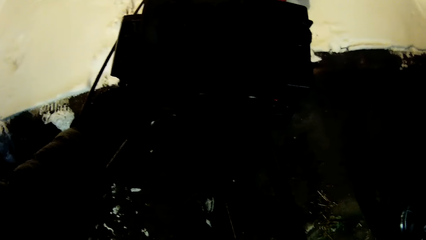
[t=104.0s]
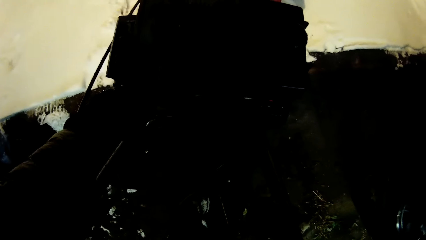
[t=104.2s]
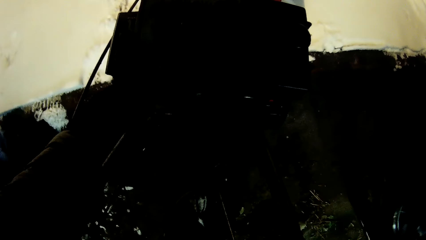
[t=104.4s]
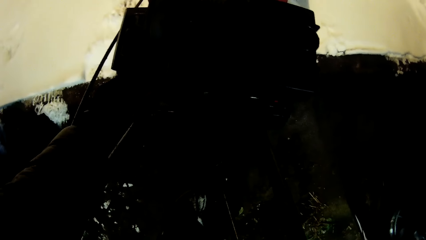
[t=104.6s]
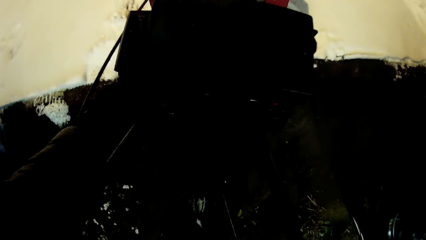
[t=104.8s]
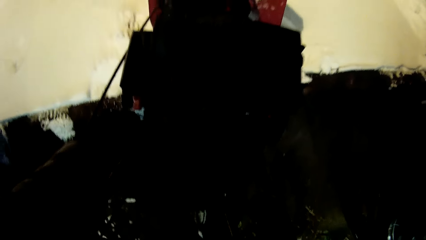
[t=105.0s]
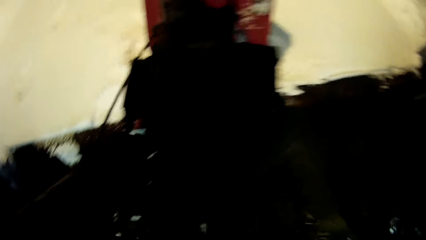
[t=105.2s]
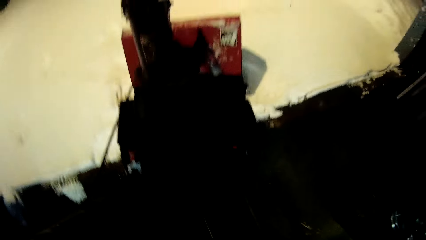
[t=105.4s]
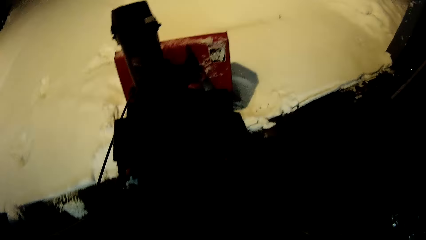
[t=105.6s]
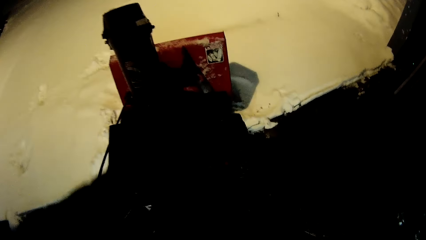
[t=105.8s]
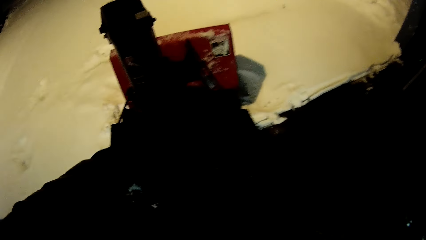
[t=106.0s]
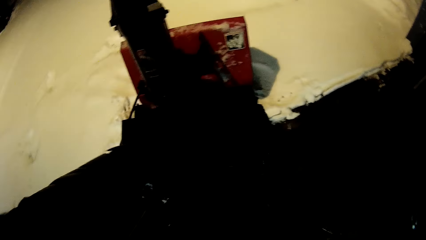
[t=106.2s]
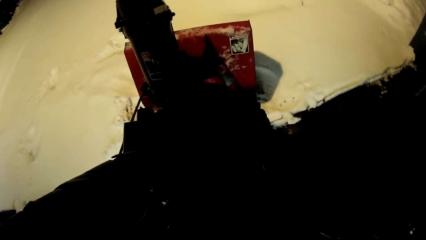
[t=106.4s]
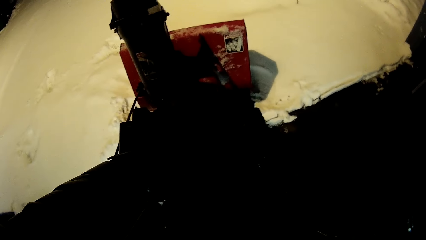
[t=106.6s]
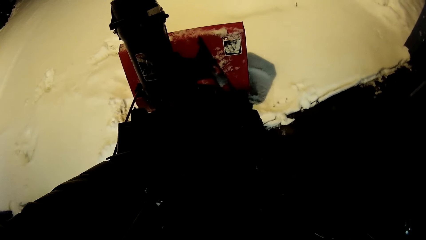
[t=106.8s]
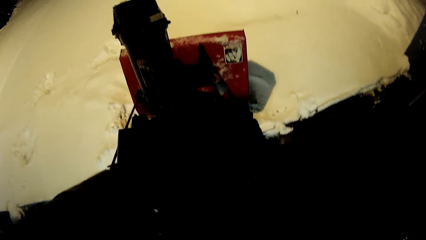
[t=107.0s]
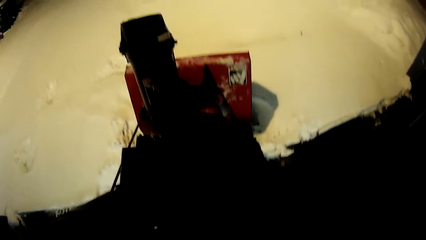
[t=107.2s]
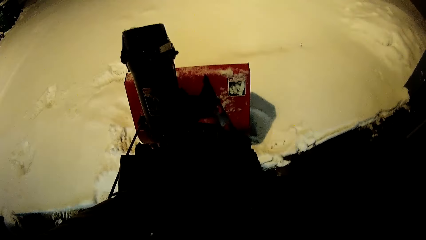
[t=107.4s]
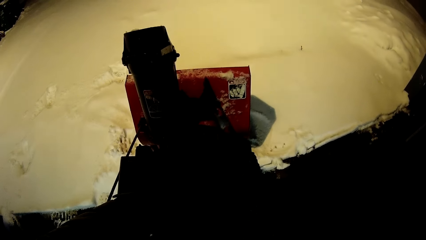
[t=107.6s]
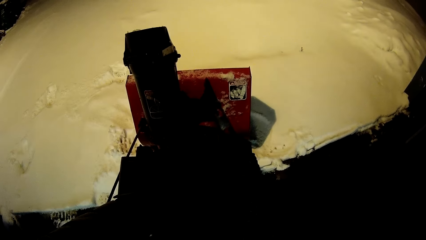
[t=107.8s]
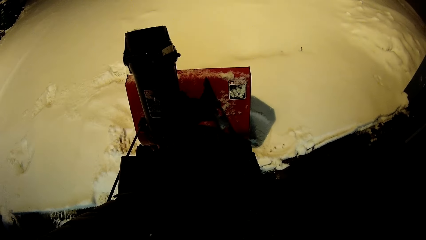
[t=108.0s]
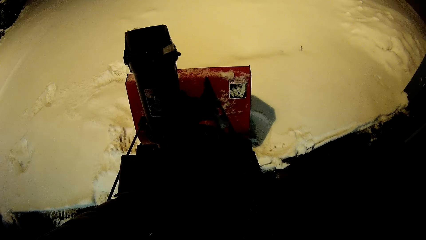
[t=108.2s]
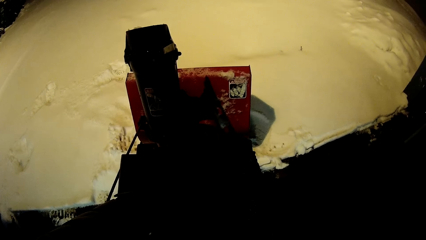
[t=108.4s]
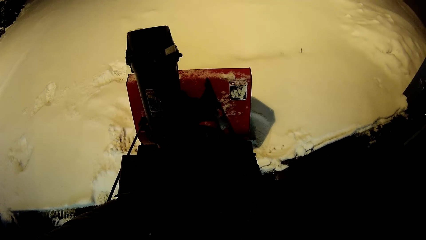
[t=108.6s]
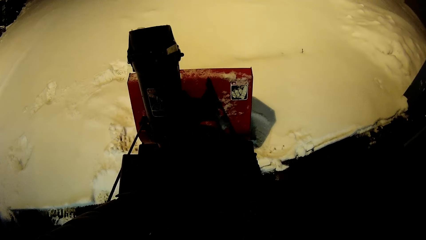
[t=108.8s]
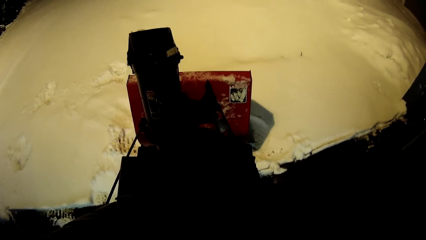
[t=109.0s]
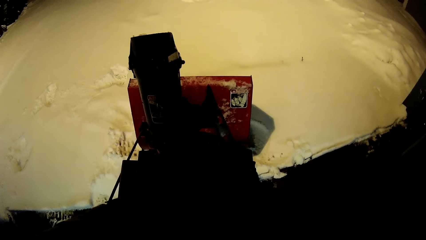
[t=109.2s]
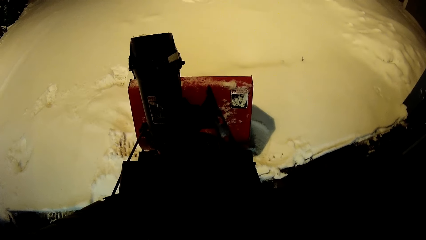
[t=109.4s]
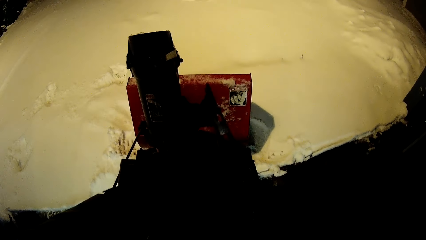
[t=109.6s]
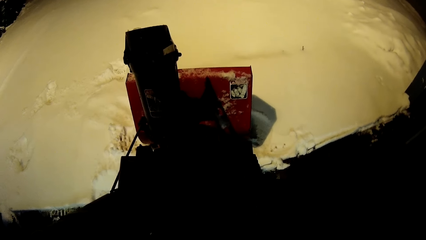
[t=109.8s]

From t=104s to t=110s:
The camera wearer adjusts a wire on the snow remover machine.

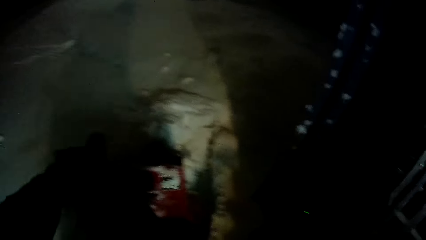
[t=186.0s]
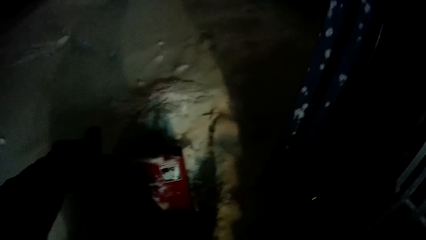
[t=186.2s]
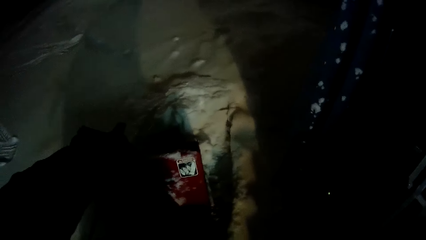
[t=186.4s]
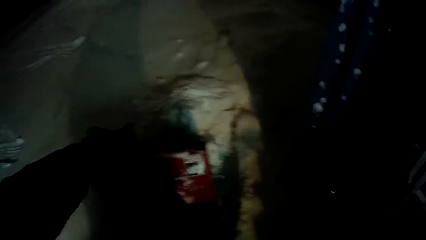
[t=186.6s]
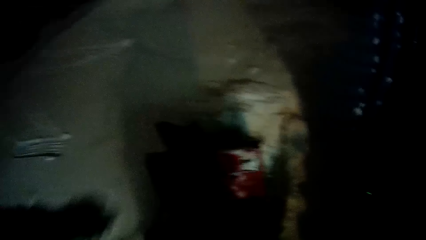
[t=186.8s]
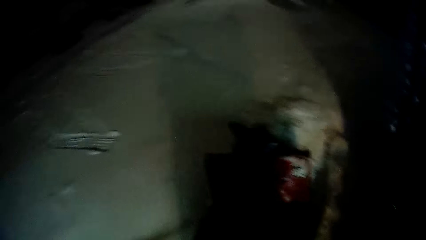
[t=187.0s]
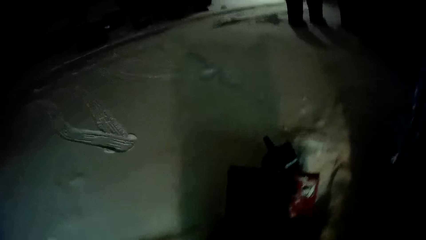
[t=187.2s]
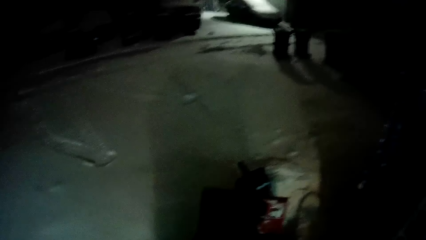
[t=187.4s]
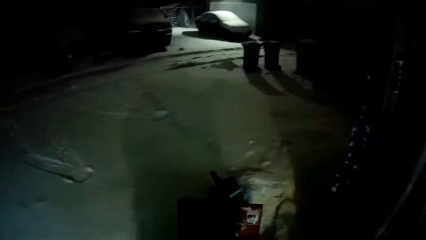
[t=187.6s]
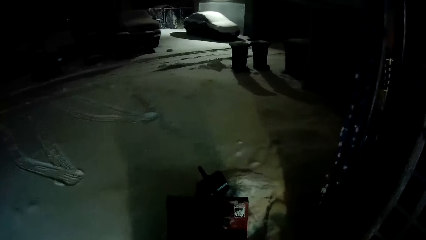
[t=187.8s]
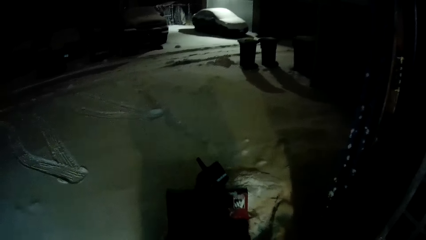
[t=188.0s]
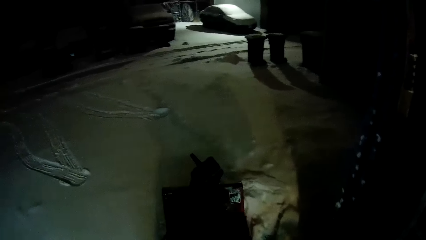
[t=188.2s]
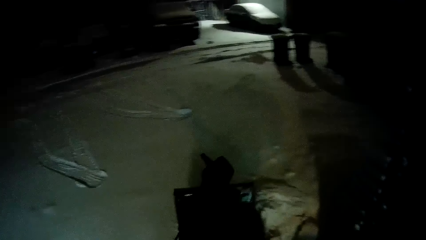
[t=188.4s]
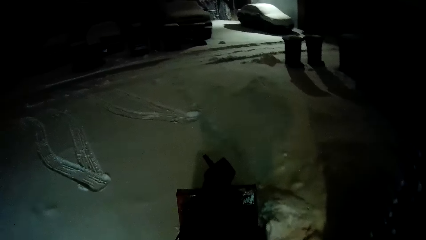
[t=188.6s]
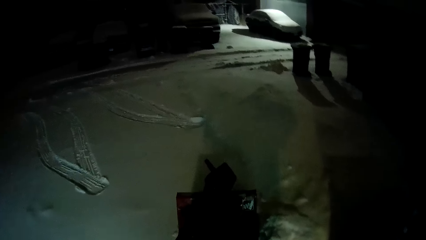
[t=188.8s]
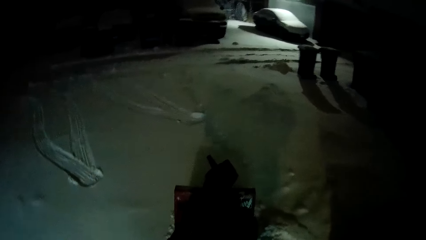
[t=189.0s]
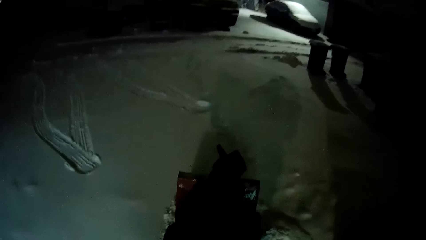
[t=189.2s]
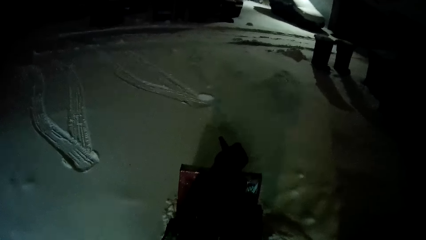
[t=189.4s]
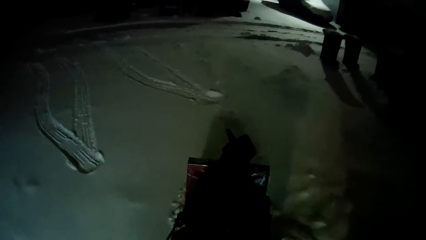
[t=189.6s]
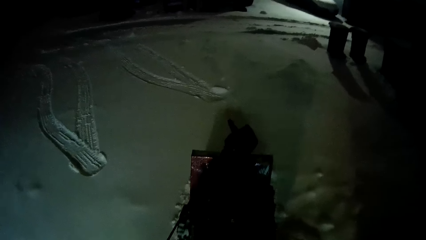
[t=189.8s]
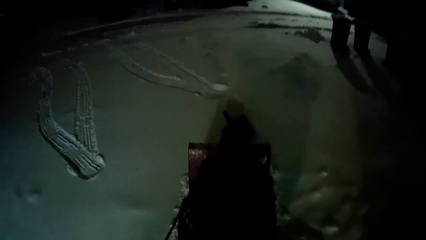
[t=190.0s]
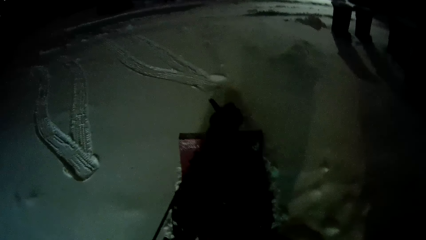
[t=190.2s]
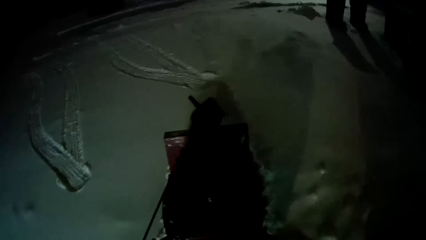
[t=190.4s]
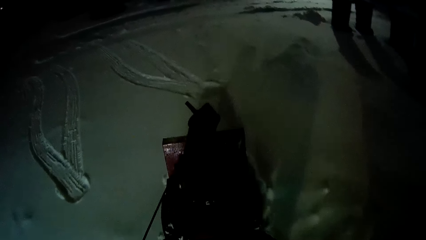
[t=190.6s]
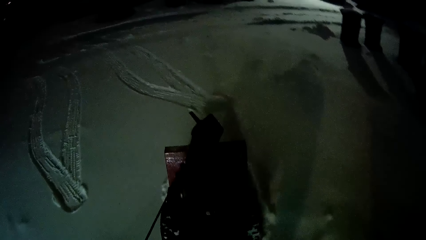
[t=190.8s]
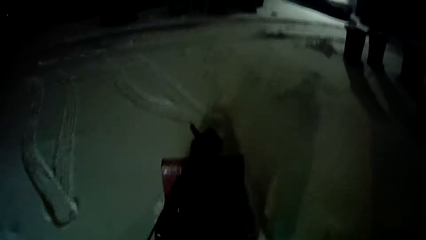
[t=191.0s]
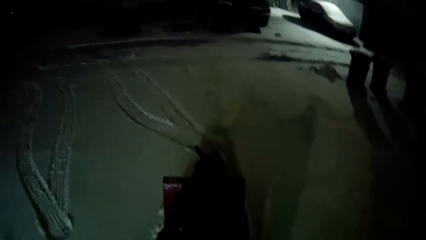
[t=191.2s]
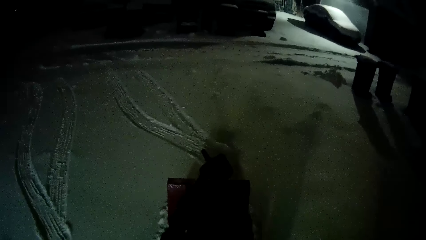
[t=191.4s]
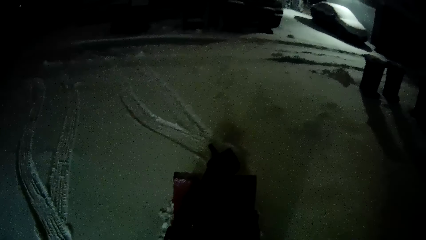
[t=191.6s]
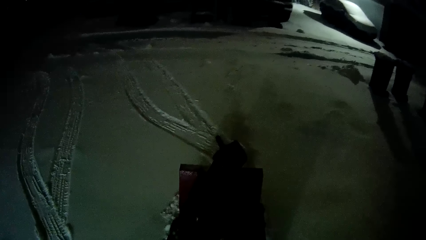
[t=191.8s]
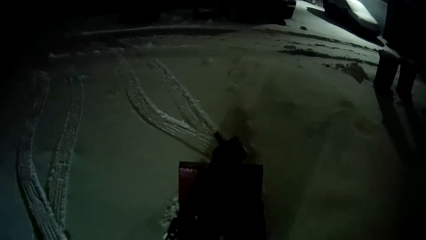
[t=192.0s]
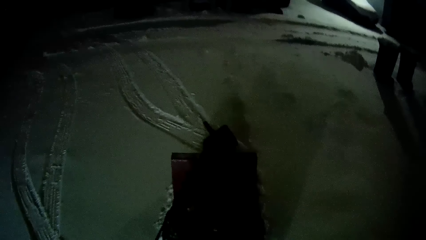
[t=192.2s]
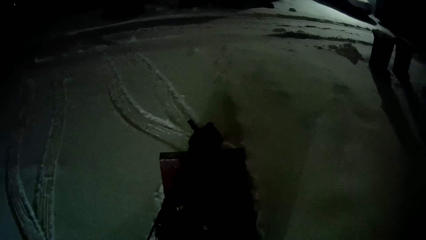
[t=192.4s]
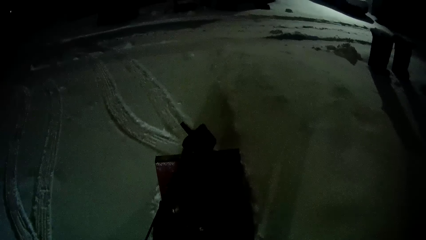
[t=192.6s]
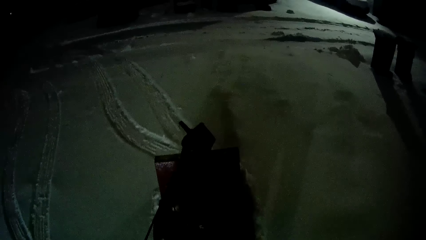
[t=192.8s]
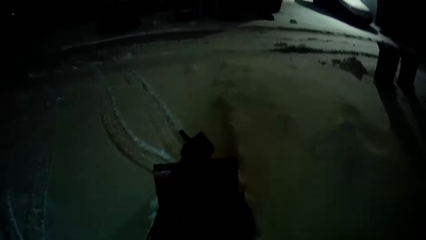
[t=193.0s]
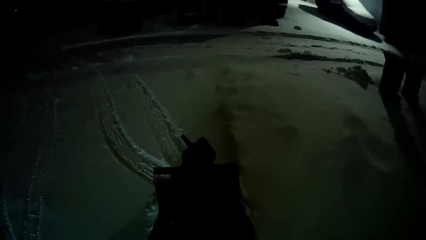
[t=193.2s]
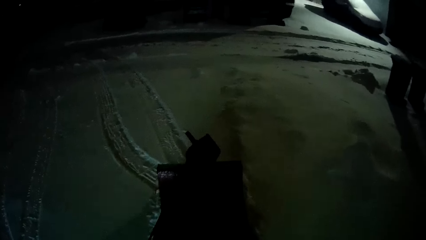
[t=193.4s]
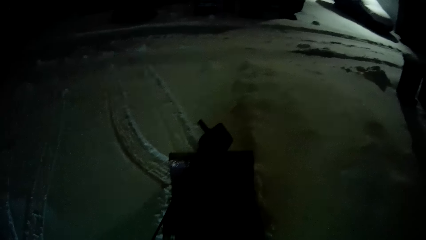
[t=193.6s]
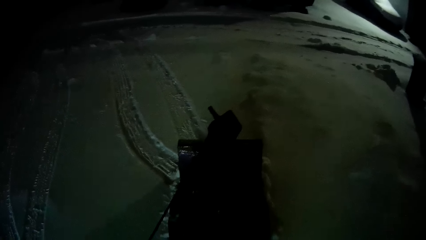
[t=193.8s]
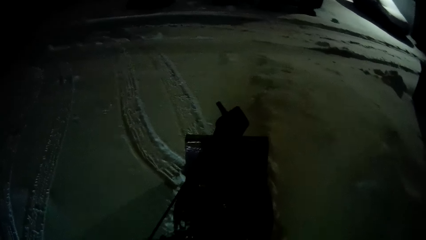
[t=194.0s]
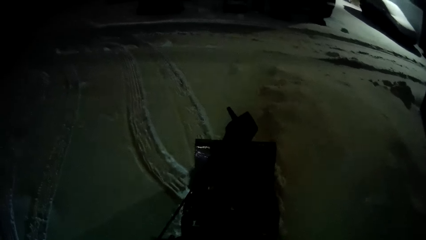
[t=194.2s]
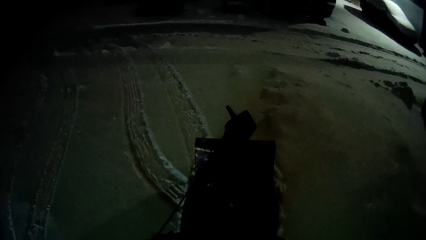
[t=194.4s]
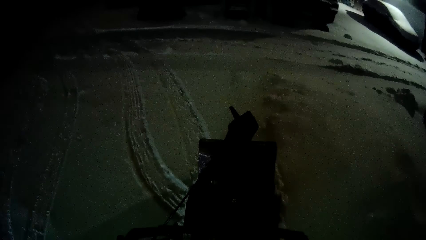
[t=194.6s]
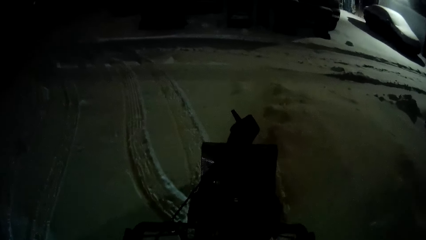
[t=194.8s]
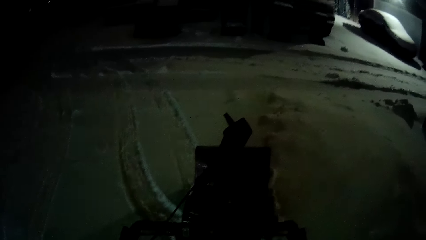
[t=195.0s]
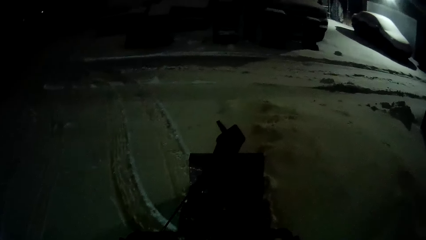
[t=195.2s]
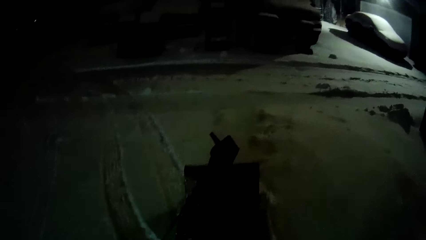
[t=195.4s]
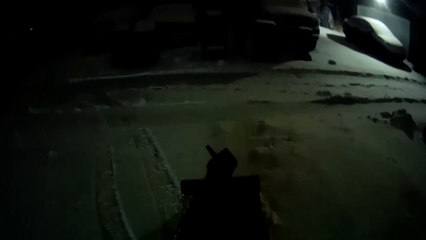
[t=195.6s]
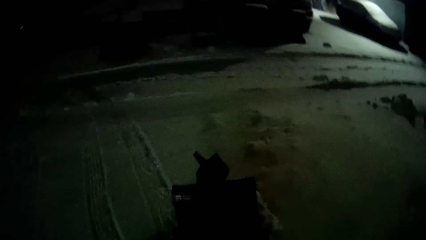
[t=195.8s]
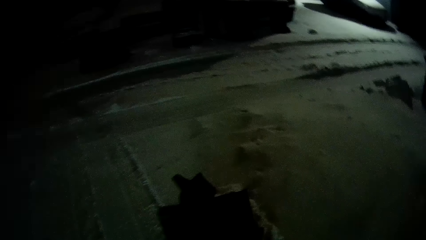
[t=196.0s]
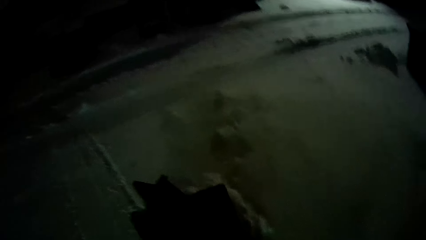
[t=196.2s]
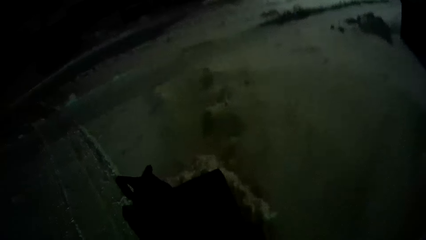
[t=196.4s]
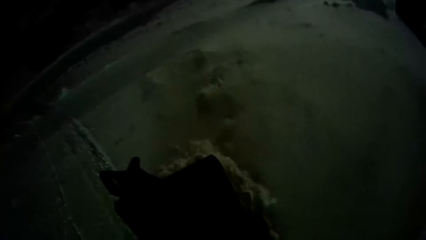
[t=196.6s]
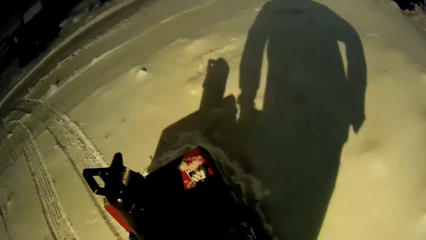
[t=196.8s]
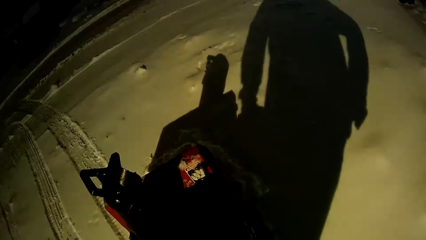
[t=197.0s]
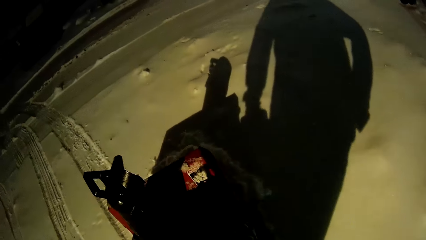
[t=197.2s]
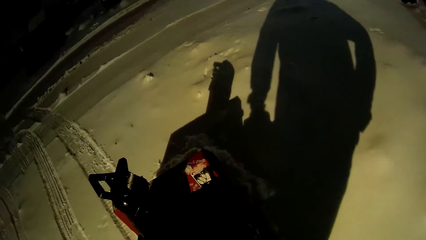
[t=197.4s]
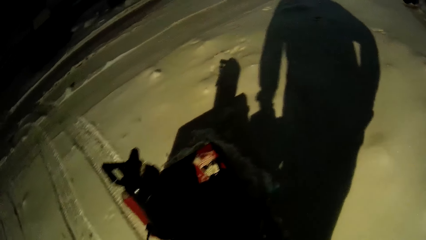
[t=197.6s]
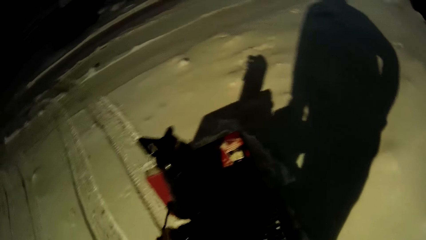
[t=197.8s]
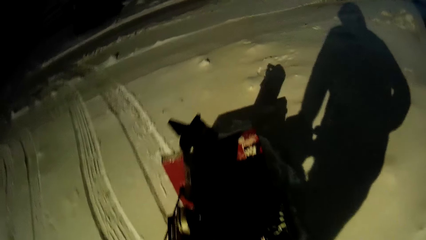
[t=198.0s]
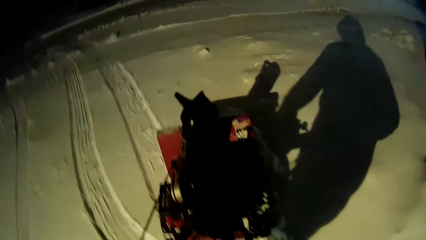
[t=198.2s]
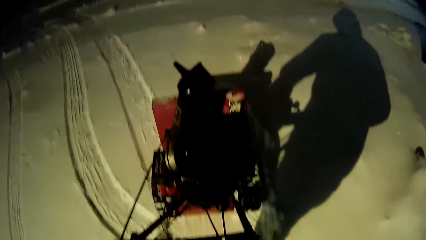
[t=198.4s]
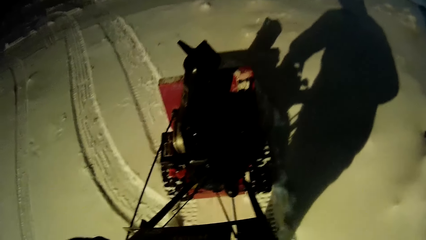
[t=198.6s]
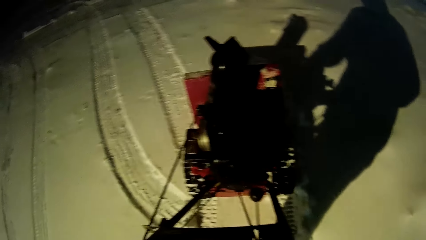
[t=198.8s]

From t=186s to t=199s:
The camera wearer walks the snow blower on the compound. They clear the snow with the snow remover machine. They stop the snow blower.
